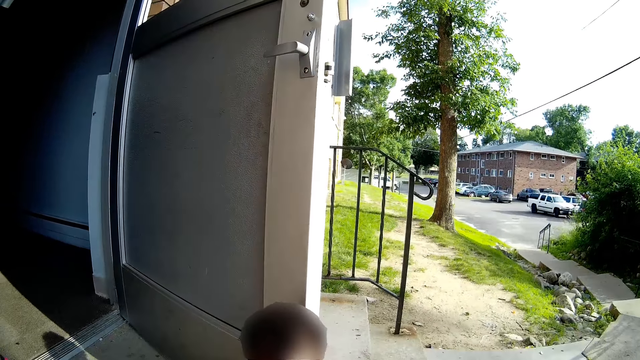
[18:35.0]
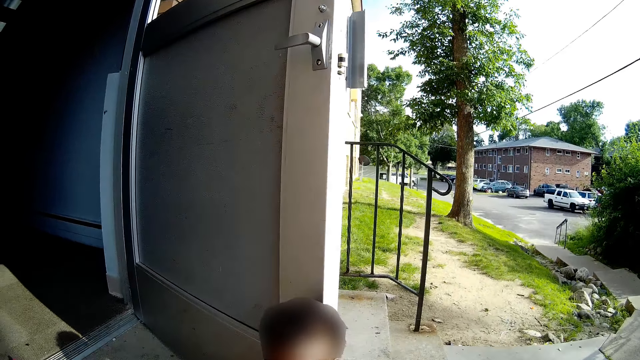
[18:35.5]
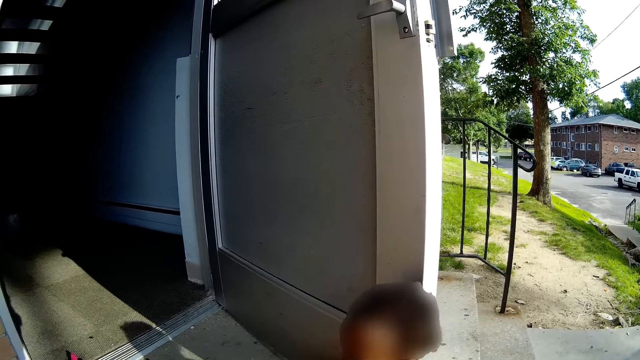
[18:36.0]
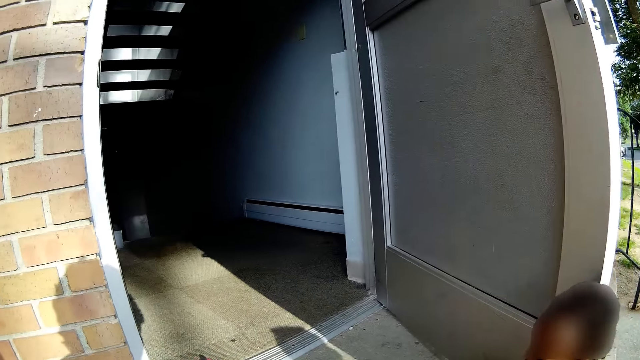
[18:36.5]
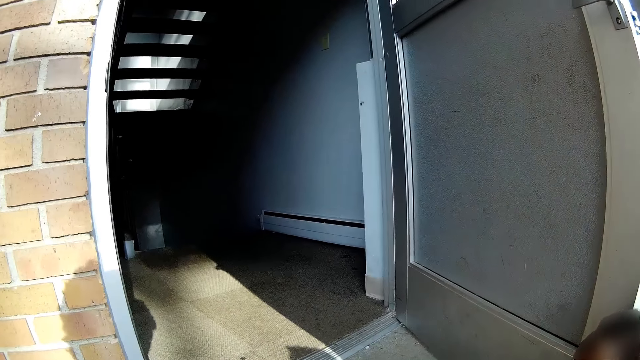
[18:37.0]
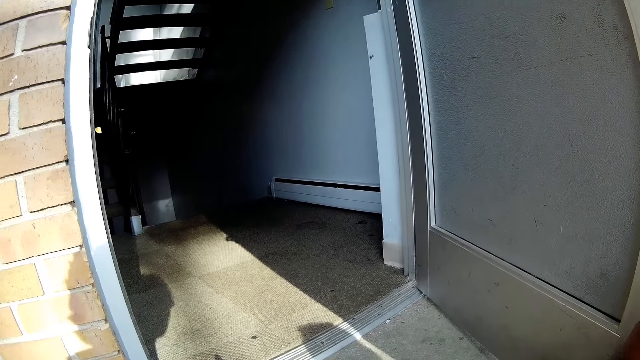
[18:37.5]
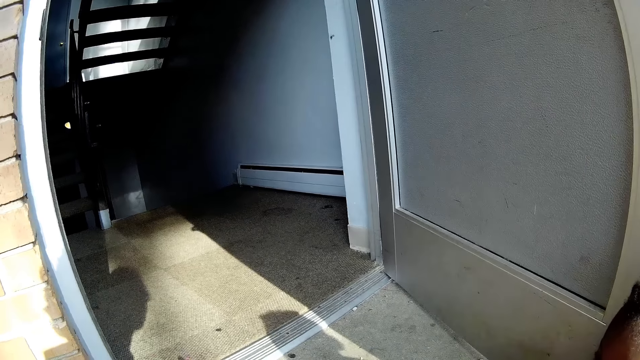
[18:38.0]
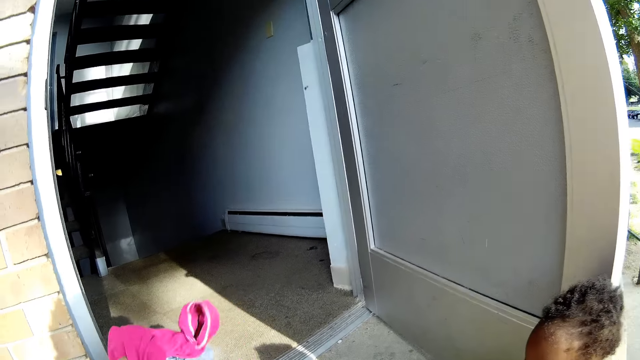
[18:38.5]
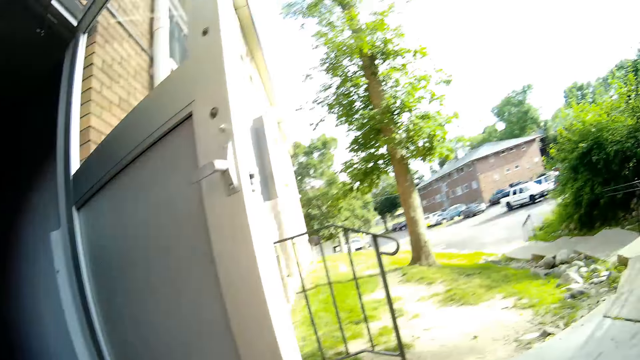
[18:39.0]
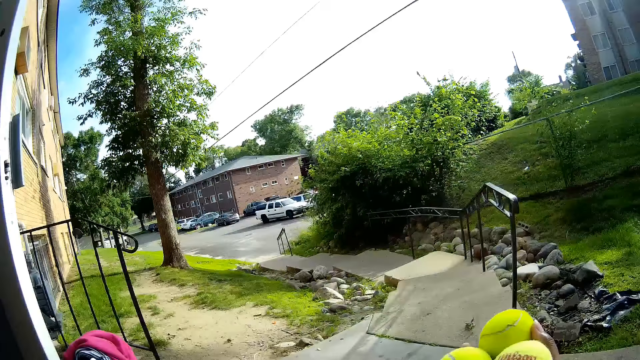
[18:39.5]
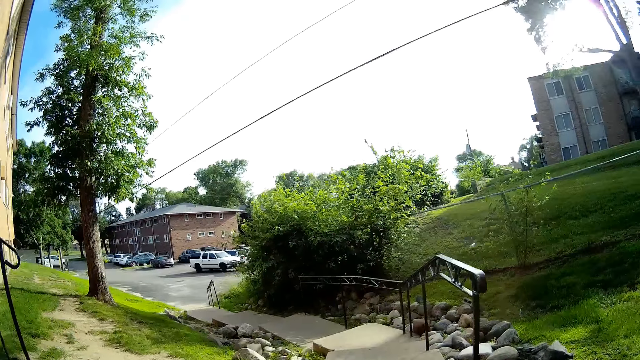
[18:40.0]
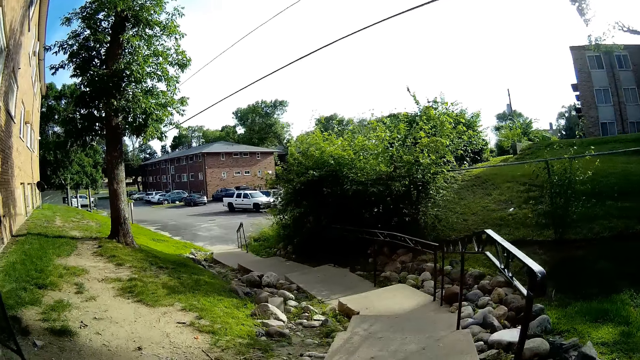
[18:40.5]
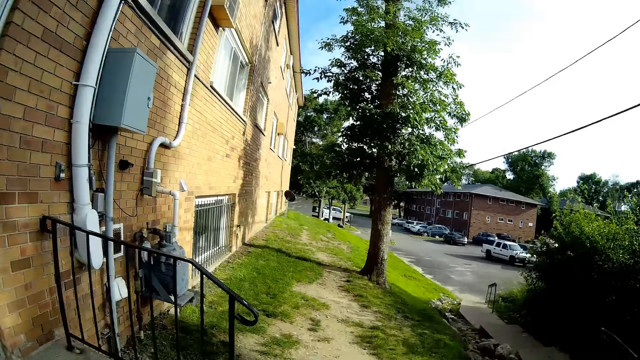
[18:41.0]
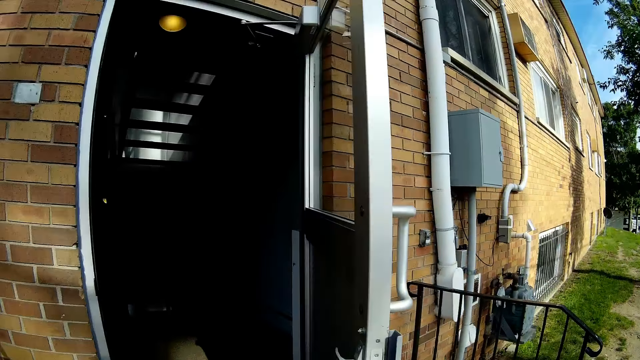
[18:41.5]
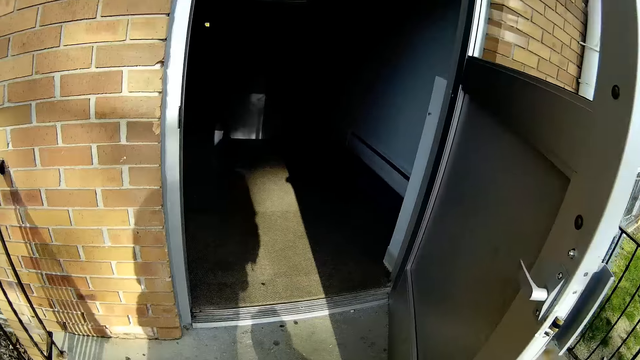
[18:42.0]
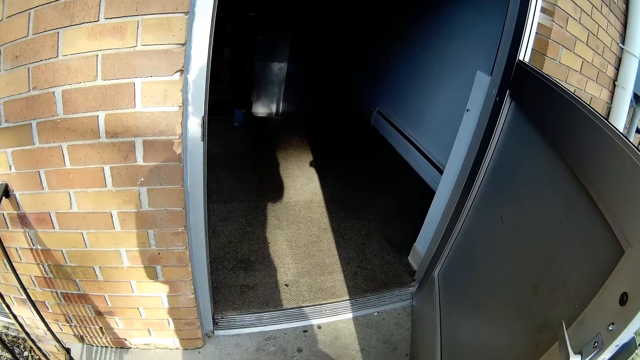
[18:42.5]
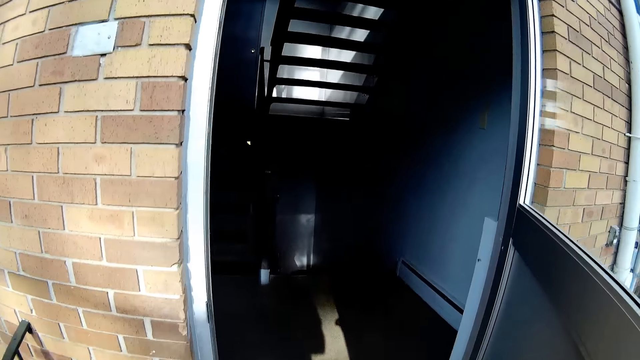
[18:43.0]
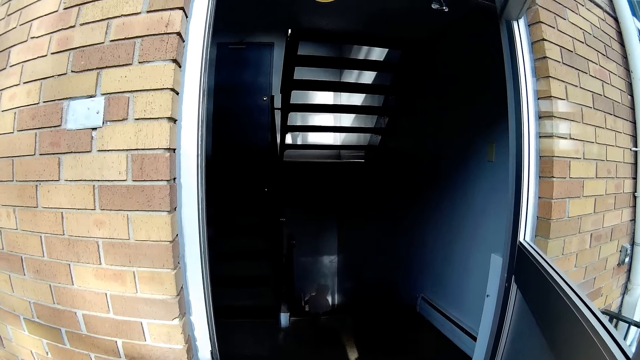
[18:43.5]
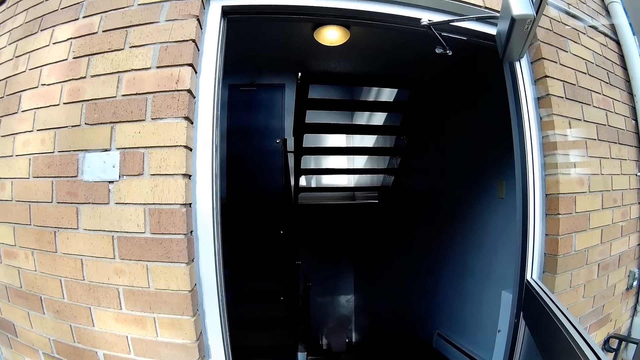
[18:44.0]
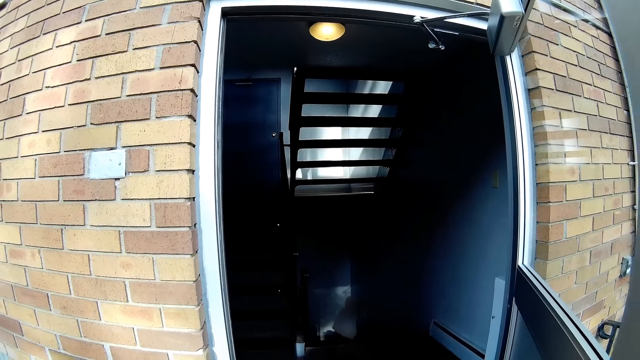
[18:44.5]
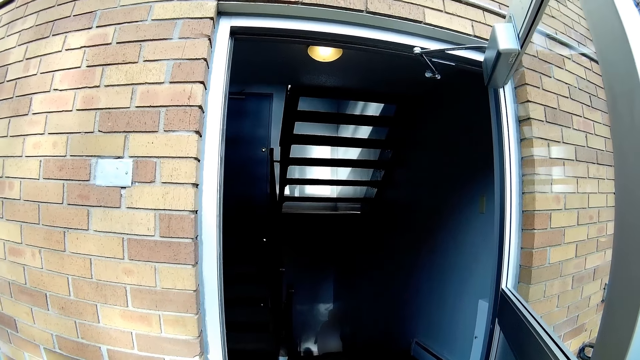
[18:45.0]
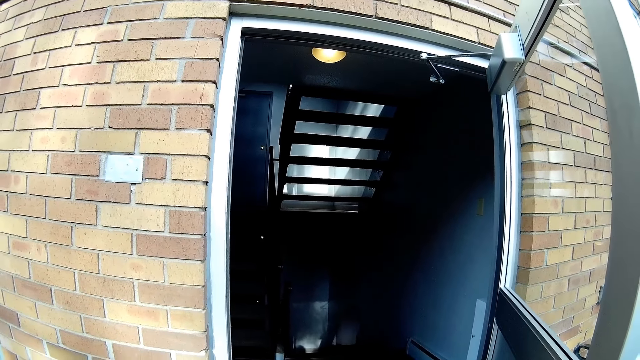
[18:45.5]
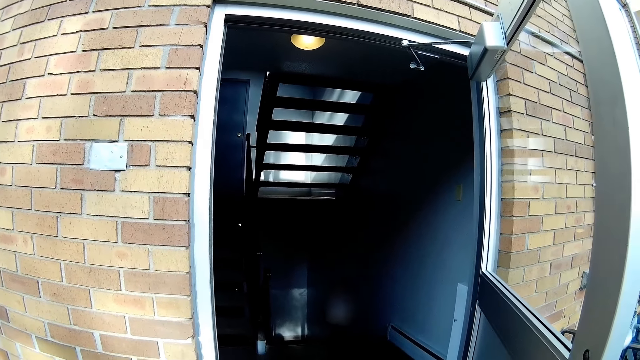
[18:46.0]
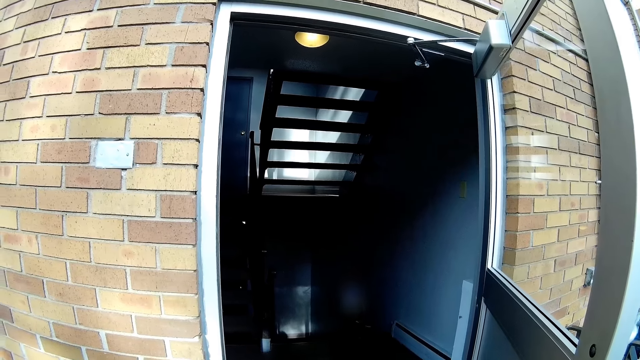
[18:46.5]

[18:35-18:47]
The camera wearer talks to a child. She holds a pink dress in her left hand. Another child goes up the staircase. The camera wearer talks to the other child.

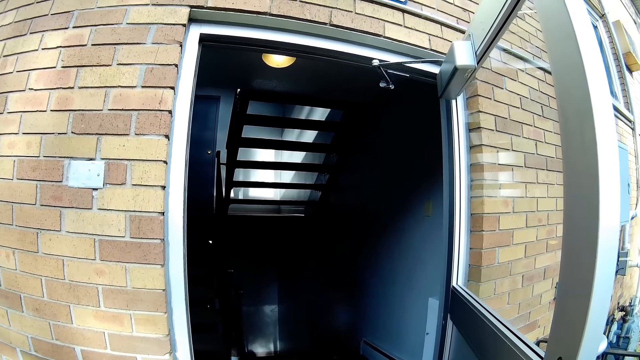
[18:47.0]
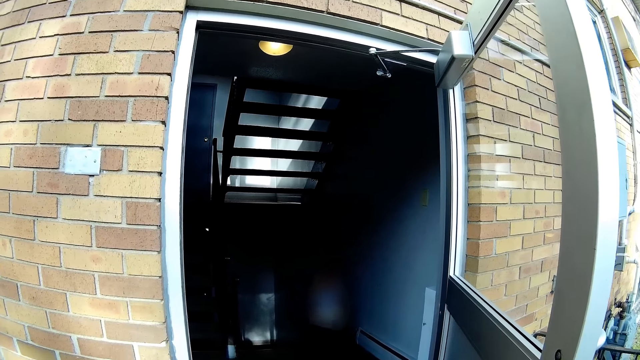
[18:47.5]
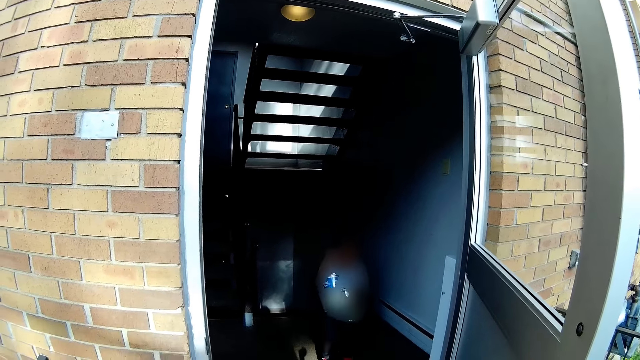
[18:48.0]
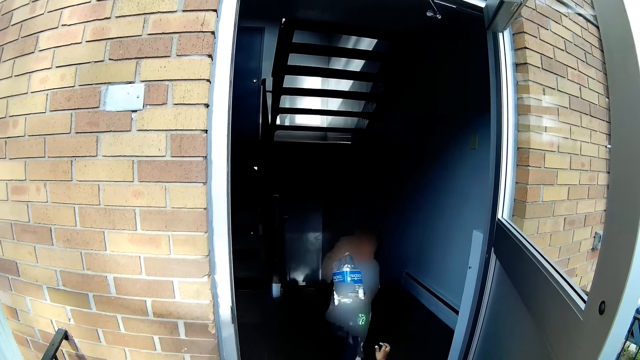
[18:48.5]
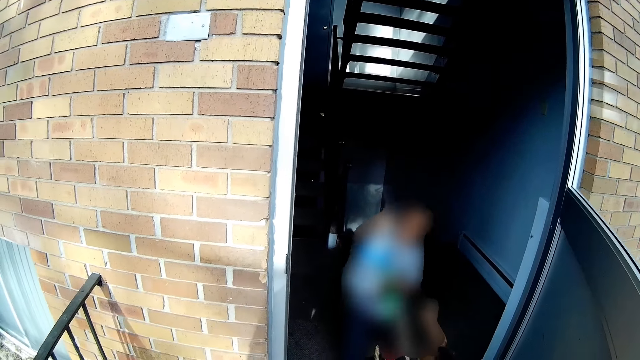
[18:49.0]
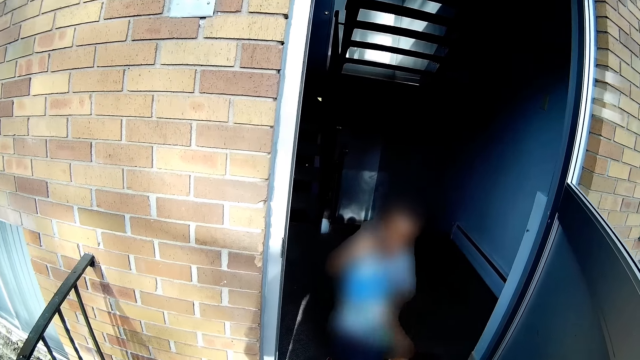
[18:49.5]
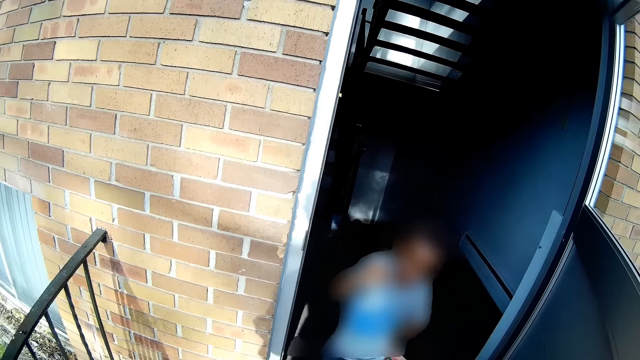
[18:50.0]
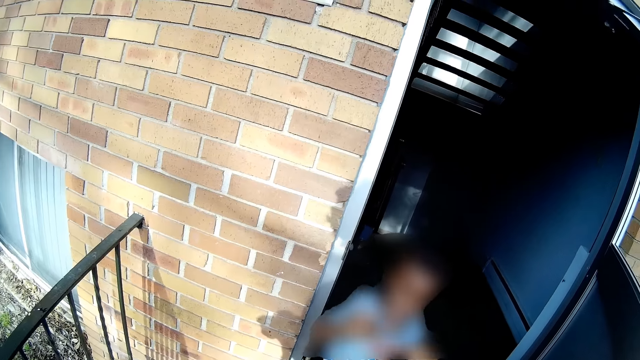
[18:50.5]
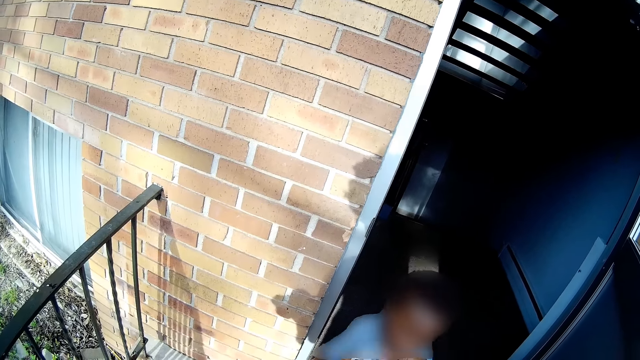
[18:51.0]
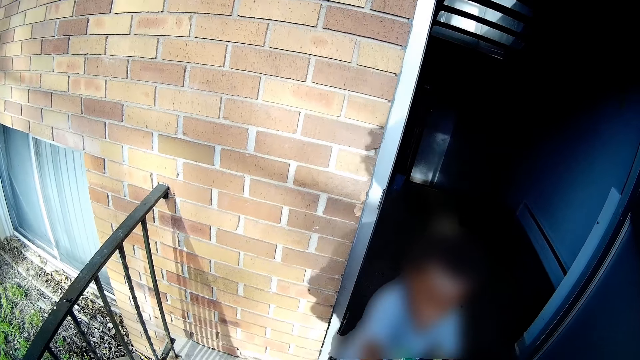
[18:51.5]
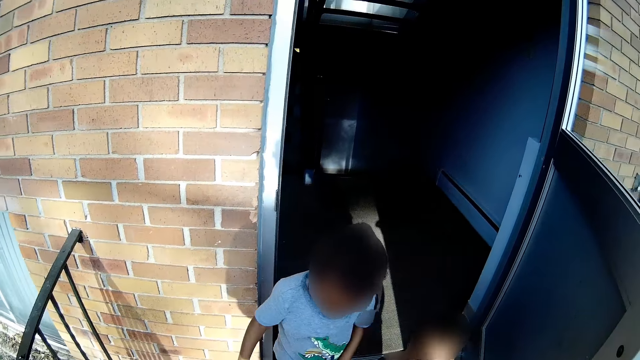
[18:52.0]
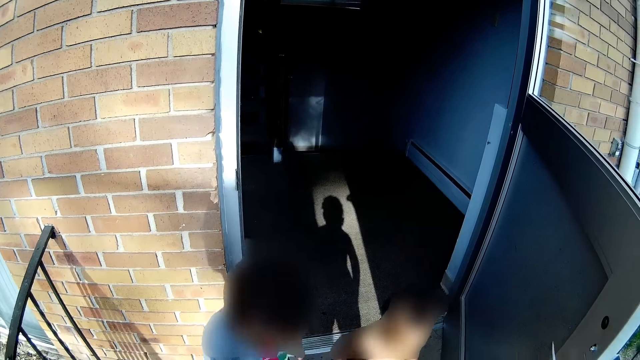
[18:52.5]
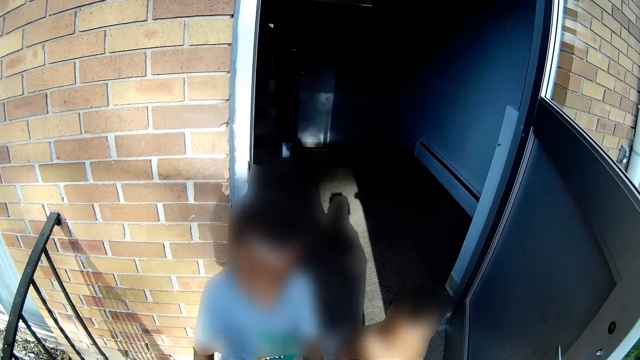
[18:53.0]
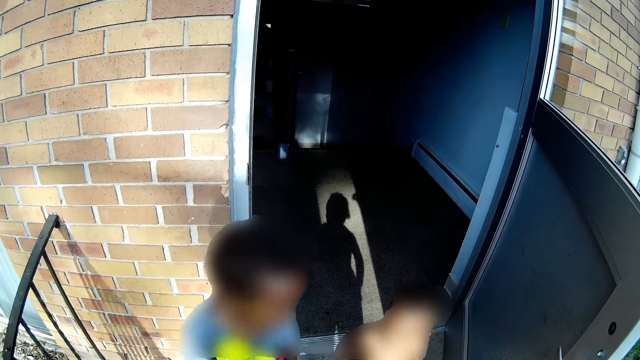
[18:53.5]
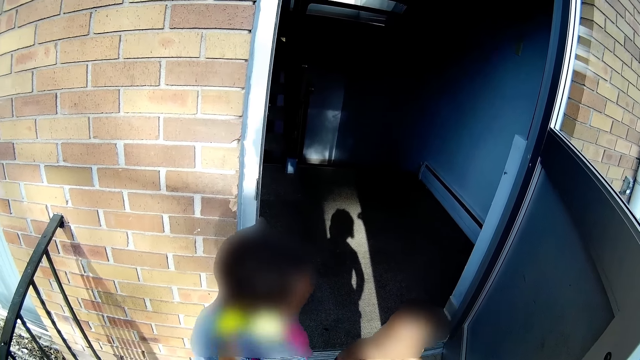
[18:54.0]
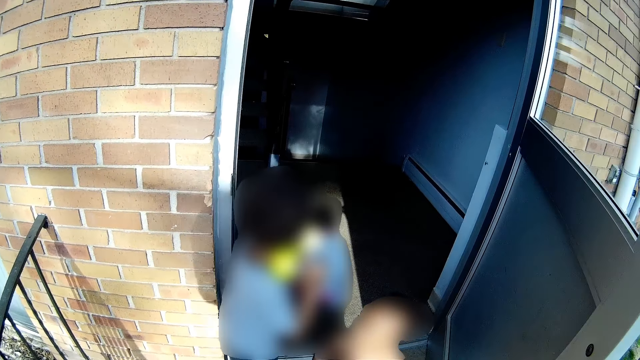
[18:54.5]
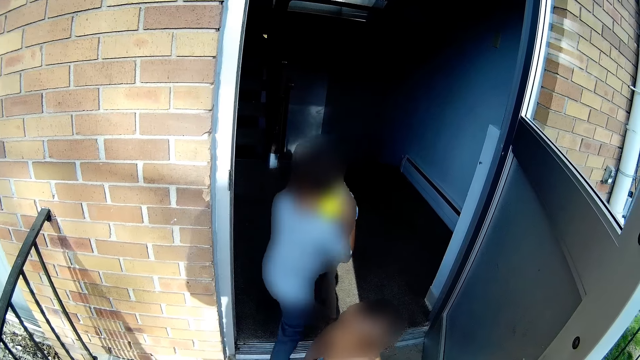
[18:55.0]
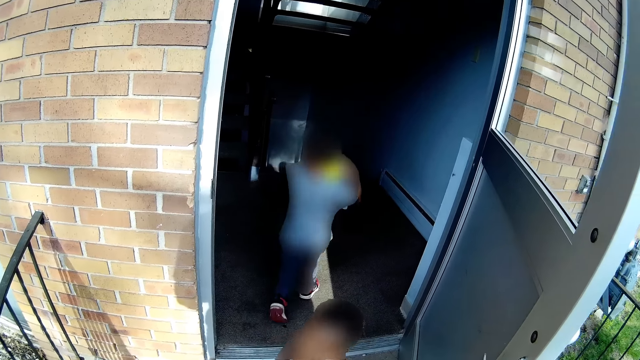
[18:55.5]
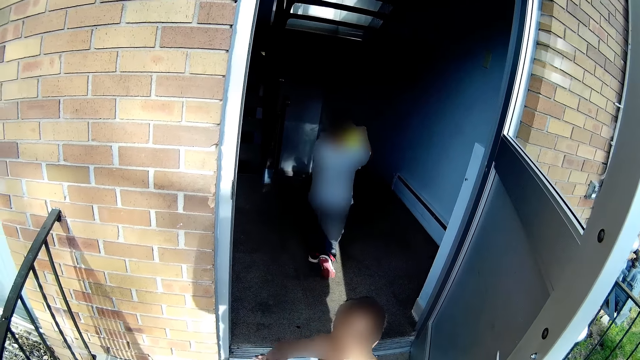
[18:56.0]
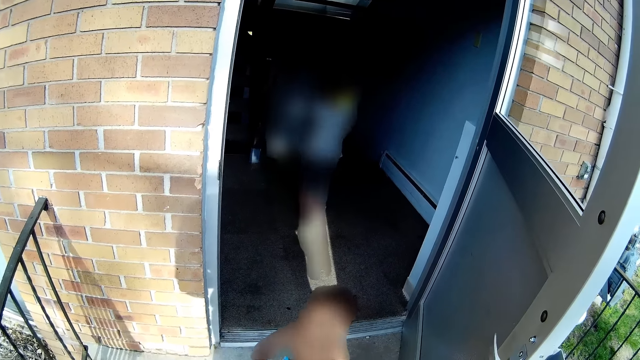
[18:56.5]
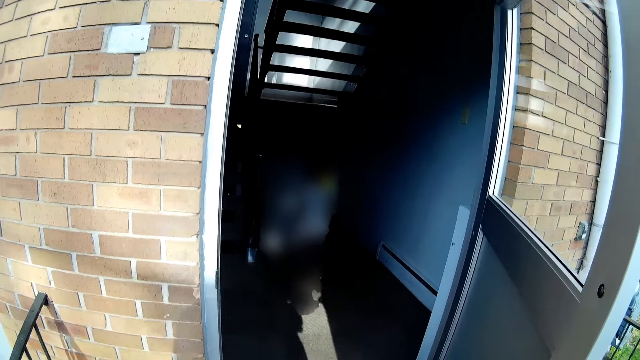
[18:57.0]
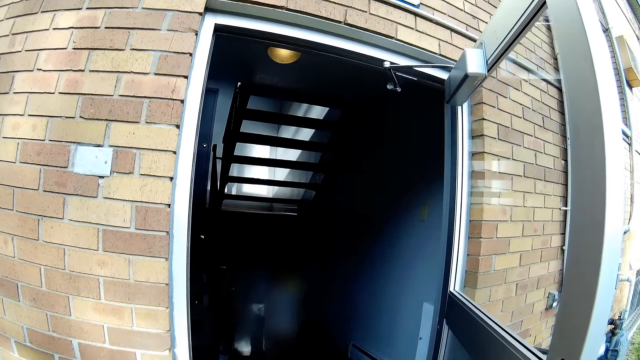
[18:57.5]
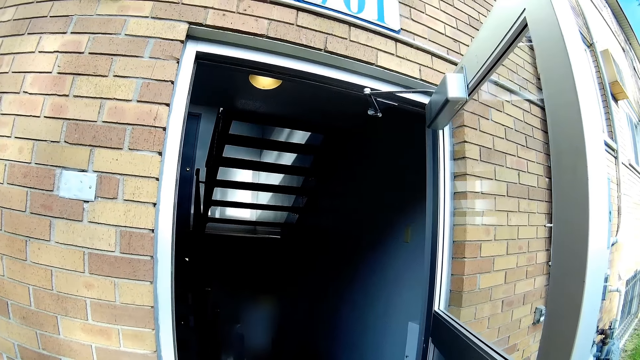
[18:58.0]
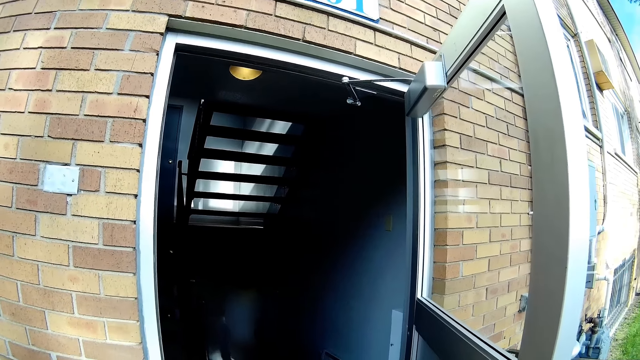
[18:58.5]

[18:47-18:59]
The child holds a bottle of water with both hands. The camera wearer talks to the child. The child collects the tennis balls from the camera wearer. The child goes down the staircase.
